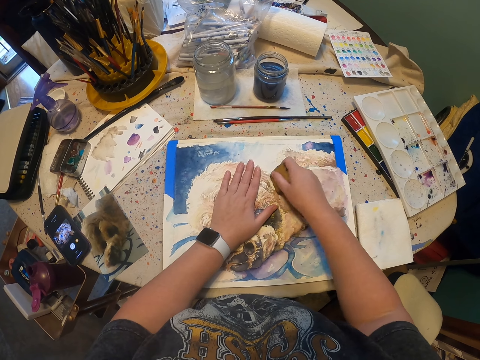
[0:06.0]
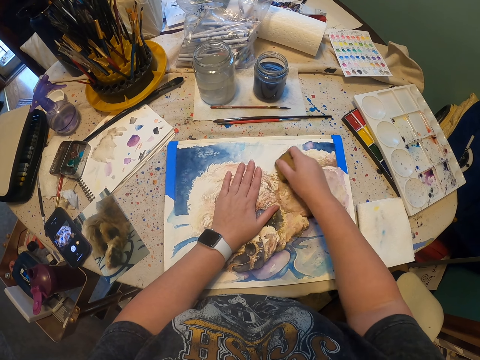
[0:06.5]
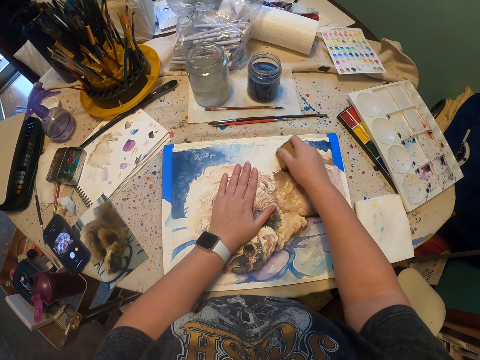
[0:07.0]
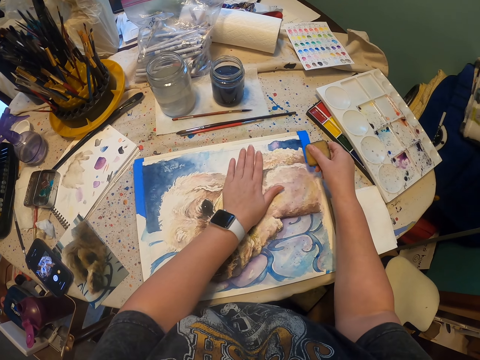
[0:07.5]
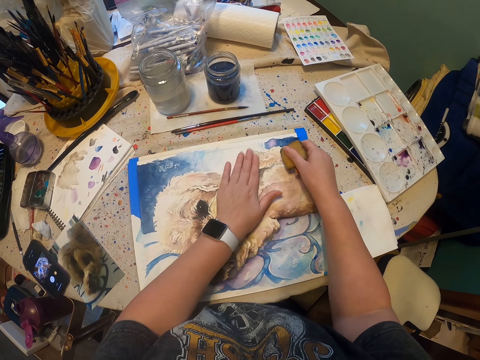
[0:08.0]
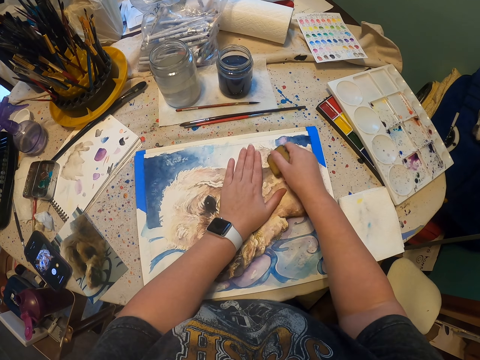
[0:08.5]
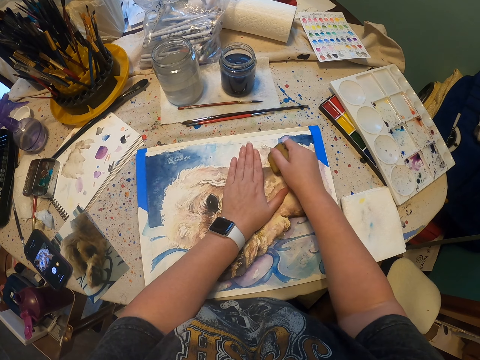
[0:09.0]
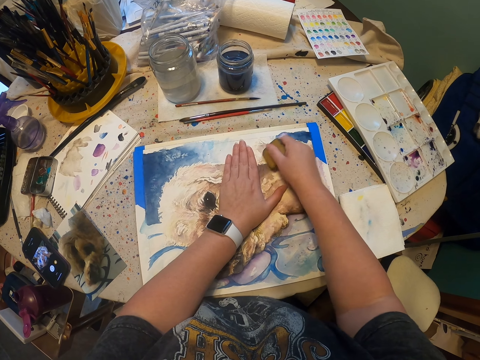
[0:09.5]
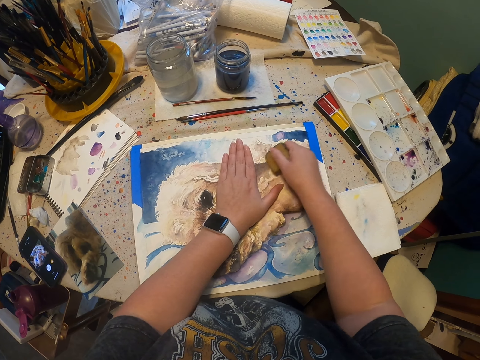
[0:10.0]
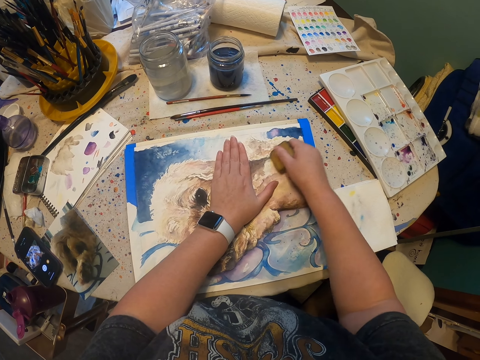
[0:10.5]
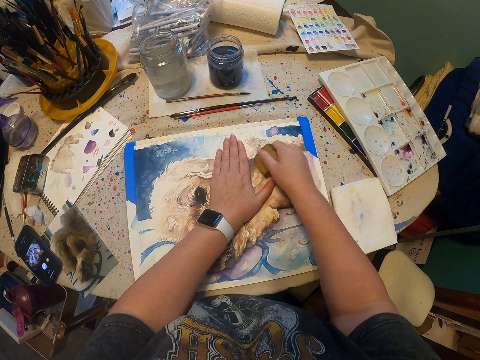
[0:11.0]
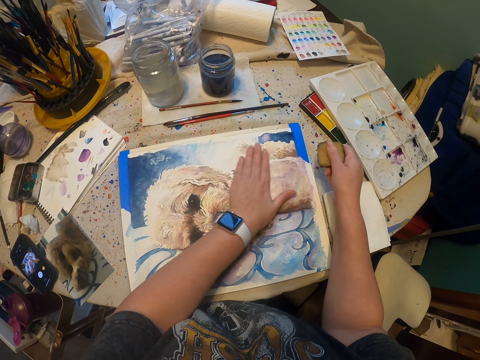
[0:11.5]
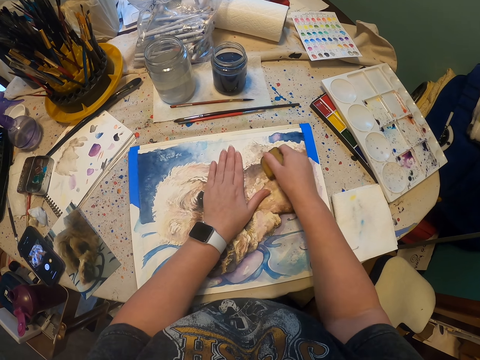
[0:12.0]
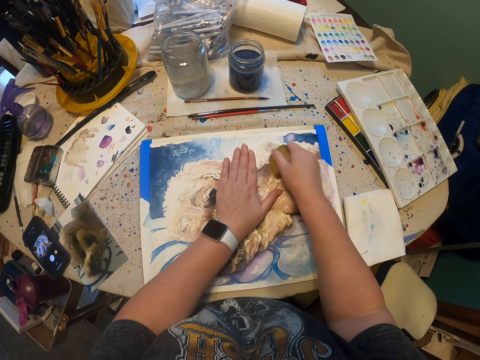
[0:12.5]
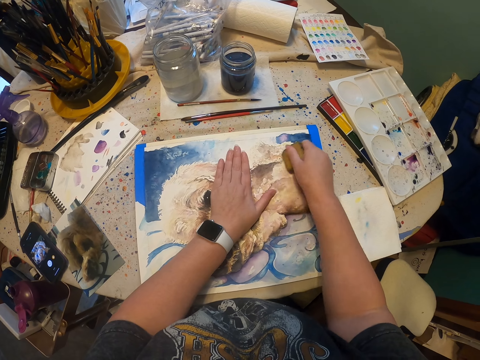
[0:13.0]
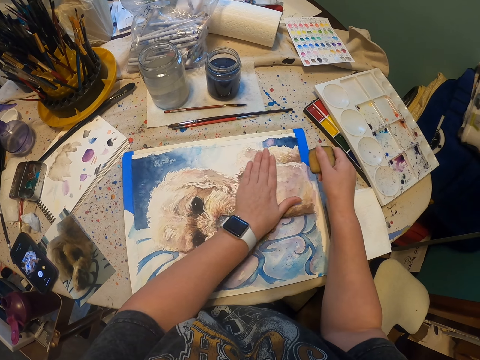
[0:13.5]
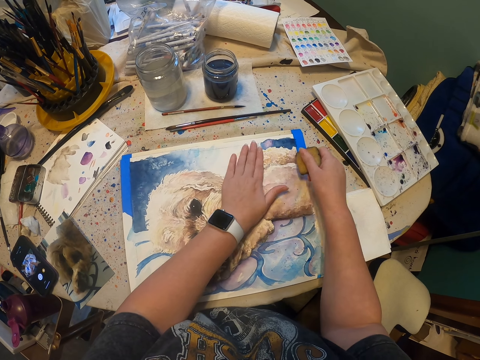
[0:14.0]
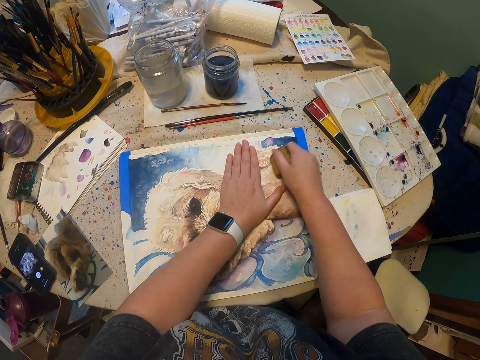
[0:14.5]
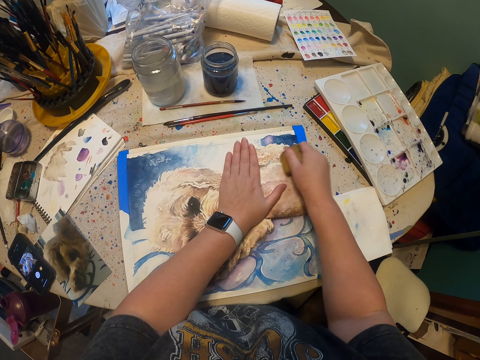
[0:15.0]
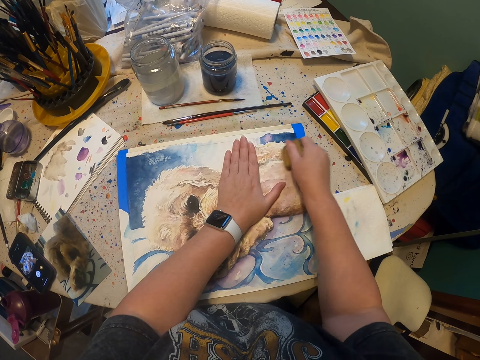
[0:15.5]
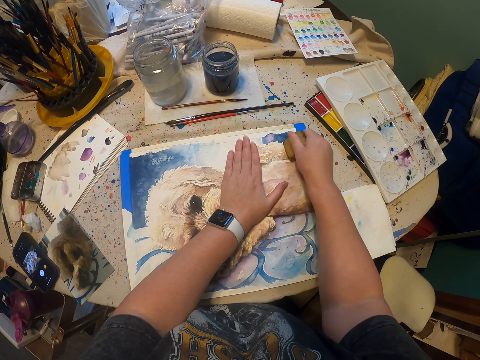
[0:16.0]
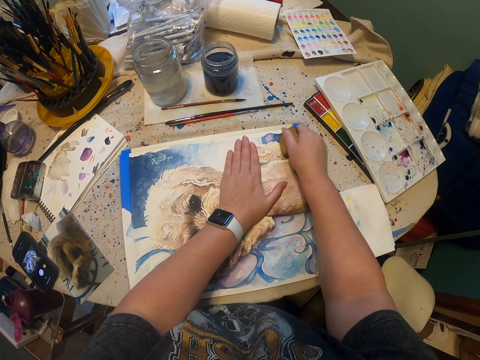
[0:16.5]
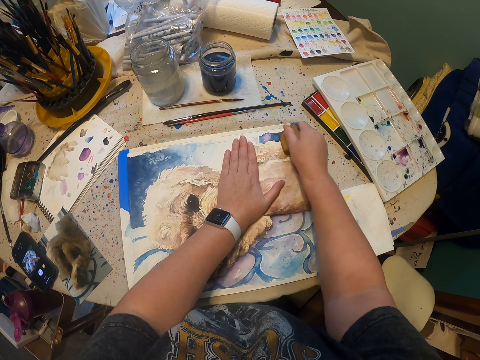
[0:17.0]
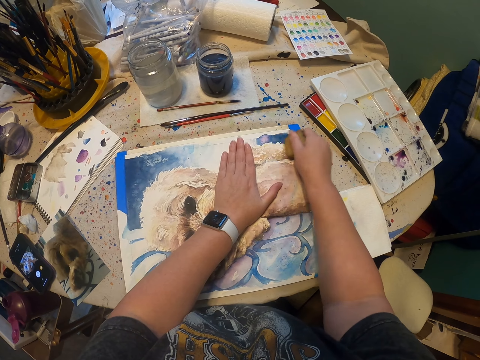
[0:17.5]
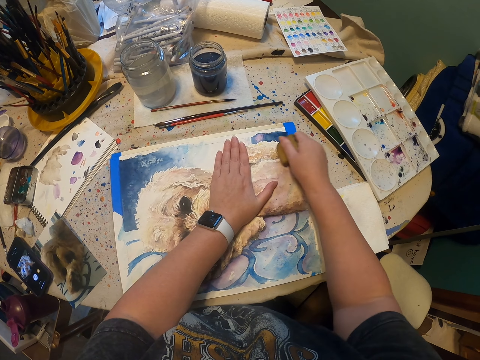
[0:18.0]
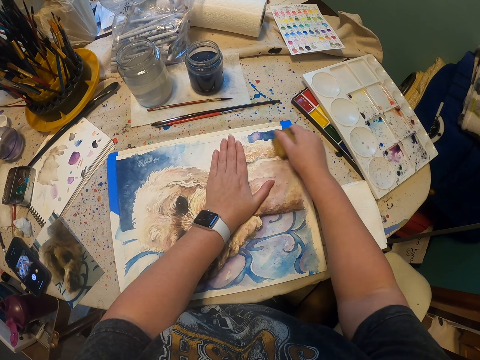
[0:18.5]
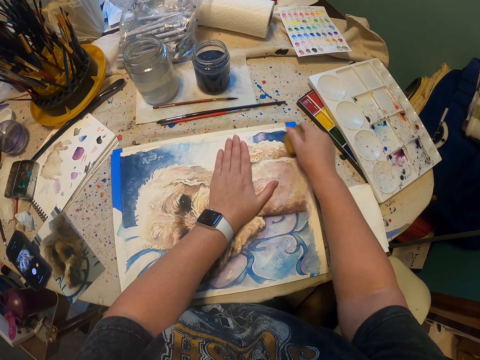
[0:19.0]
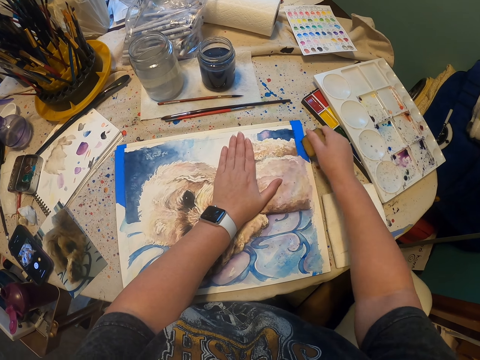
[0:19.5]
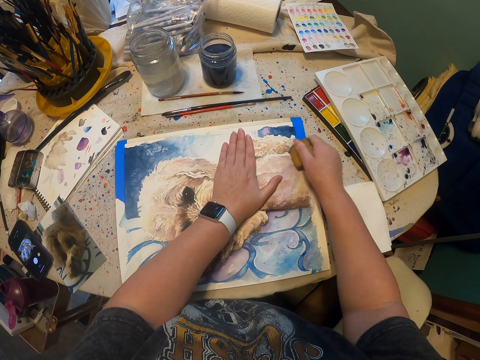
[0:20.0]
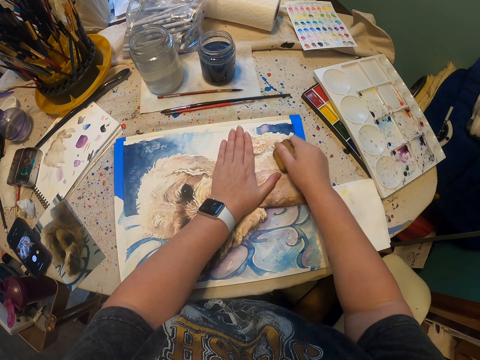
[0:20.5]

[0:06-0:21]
The camera wearer rubs the paint. They erase the drawing. They move the hand. They touch the paint. They erase the drawing. They rub the paint. They move the hand. They touch the paint. They erase the drawing. They rub the paint. They move the hand. They erase the drawing. They touch the paint.

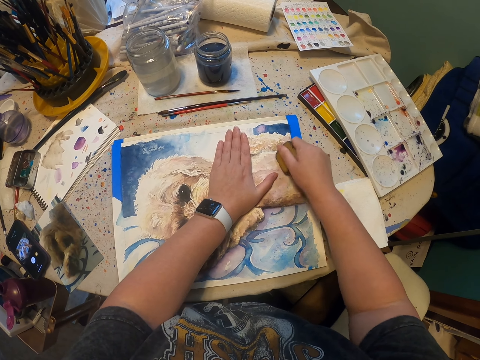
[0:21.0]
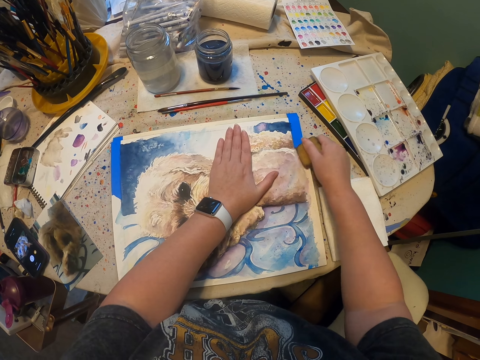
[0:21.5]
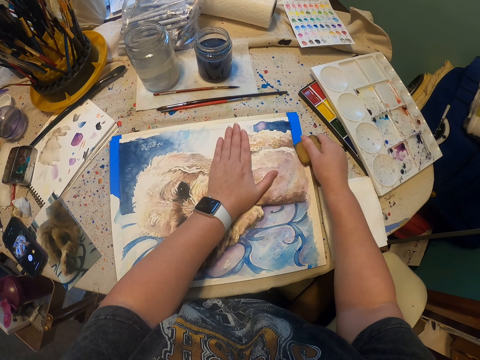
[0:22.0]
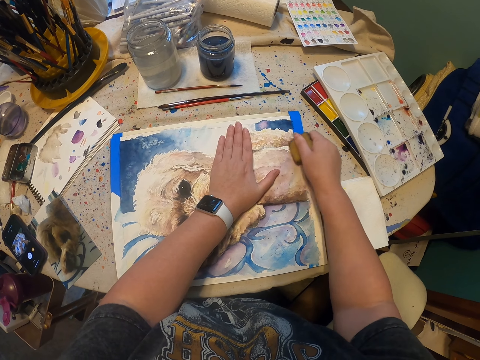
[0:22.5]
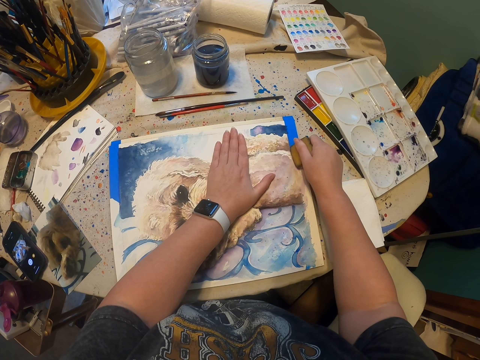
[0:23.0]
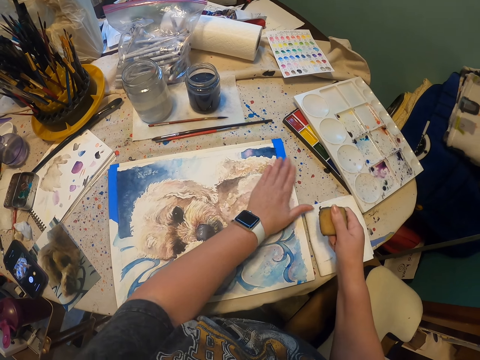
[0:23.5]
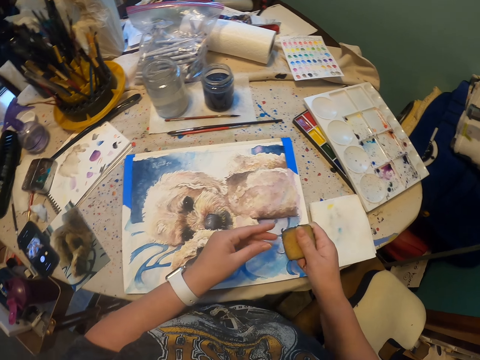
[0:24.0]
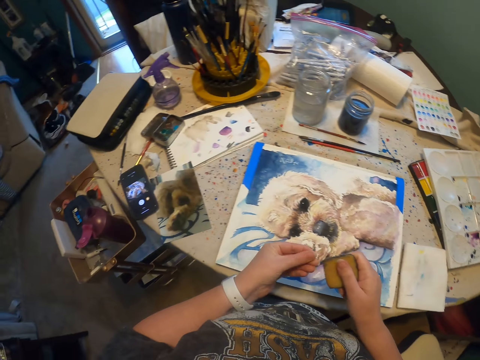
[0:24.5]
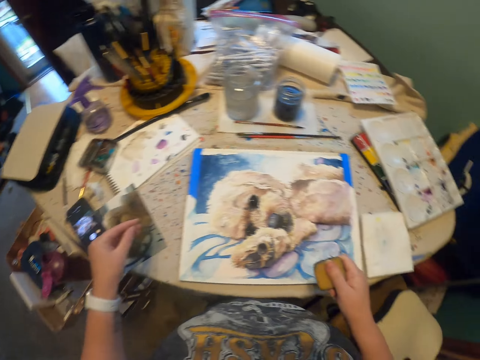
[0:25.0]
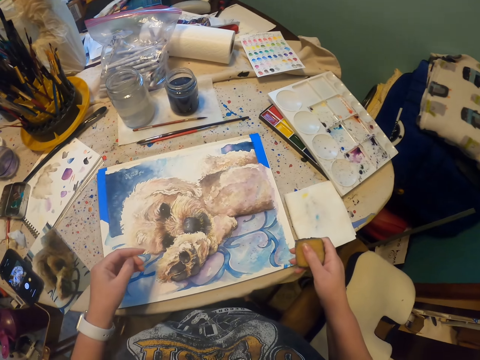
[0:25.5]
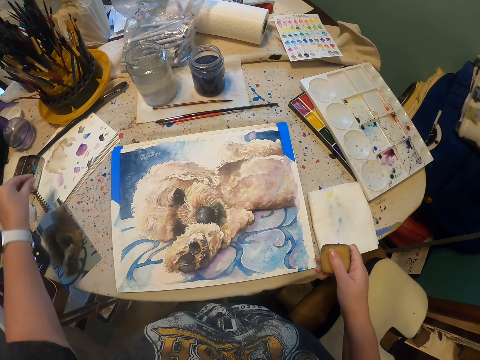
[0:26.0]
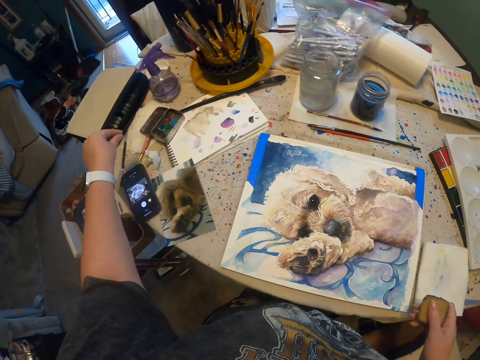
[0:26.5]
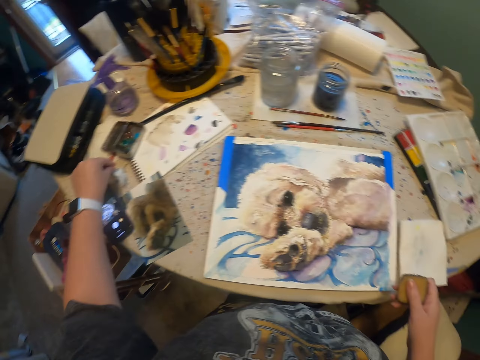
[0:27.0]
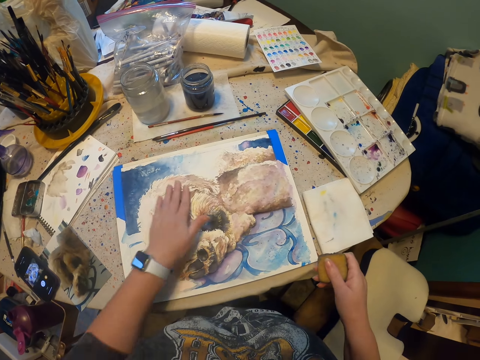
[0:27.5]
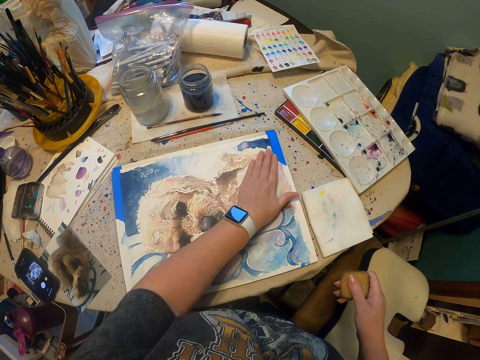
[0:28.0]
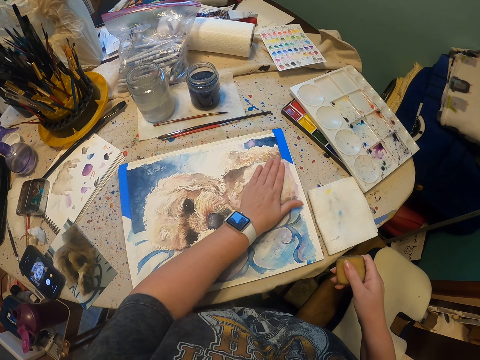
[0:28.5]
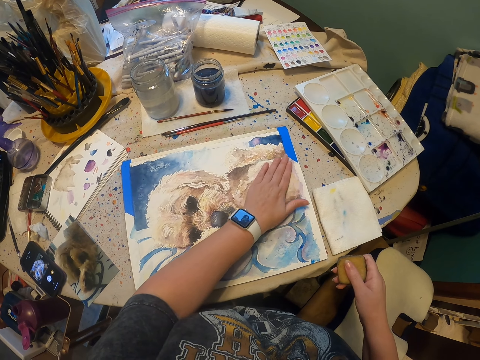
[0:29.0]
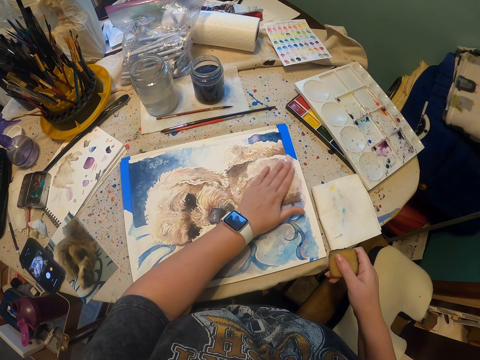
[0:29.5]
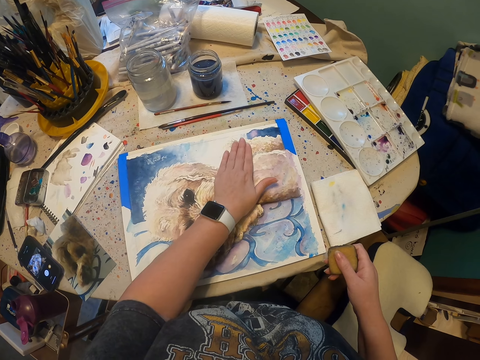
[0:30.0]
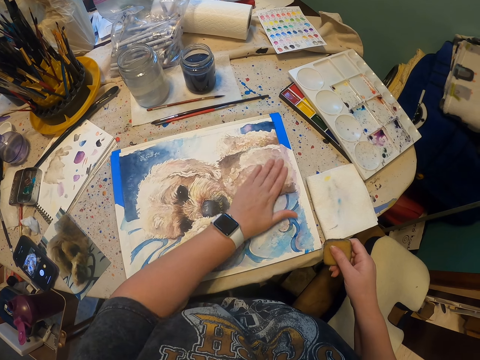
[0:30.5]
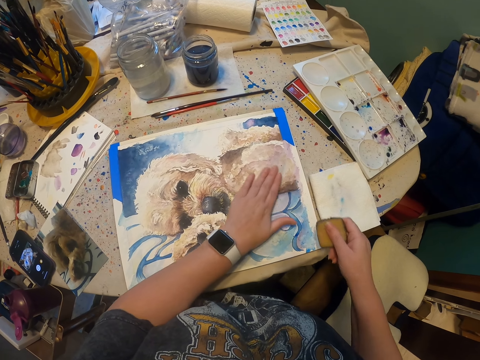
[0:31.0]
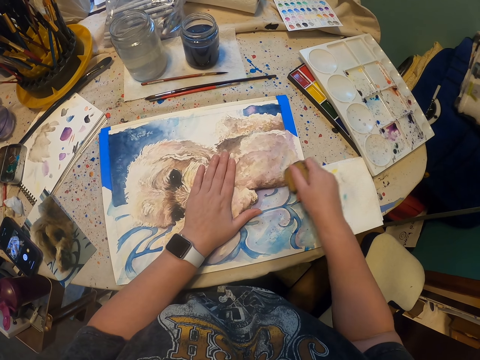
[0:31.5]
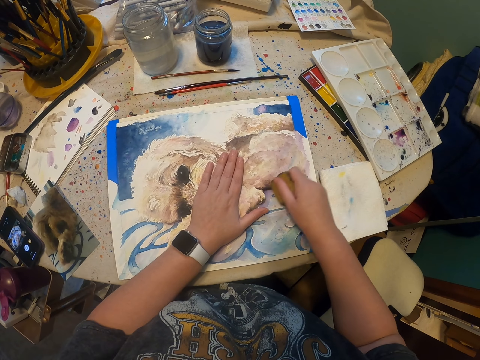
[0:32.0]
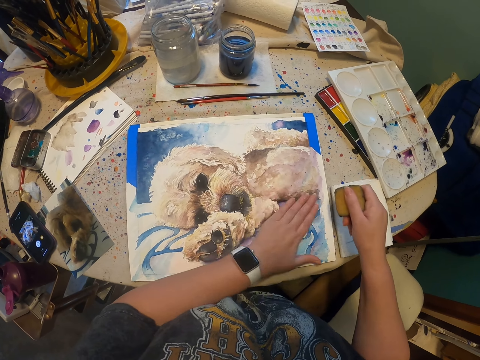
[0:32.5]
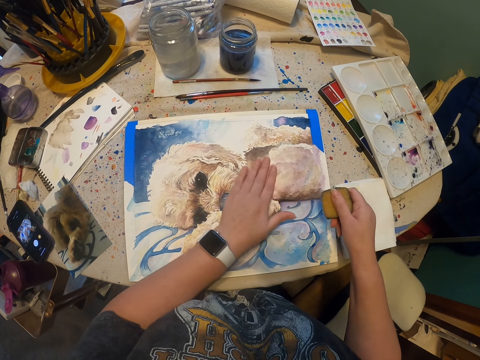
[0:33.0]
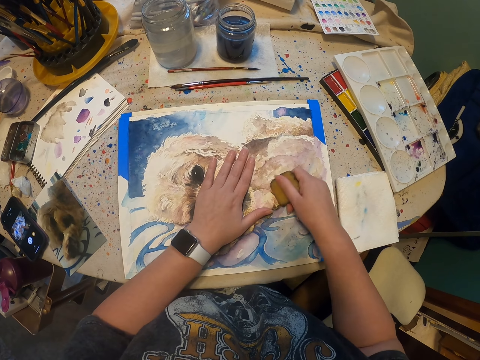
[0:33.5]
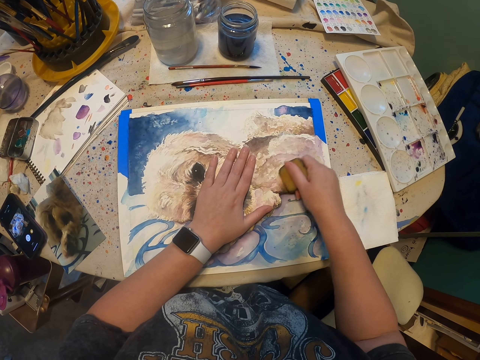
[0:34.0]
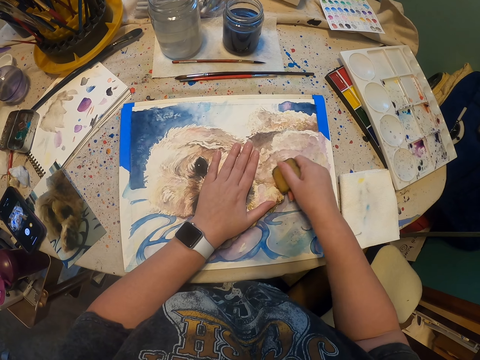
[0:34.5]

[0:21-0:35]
The camera wearer moves the hand. They touch the eraser. They move the hand. They drop the dirt on the table. They move the hand on the drawing. They erase the drawing. They rub the paint. They move the hand on the drawing. They erase the drawing with the eraser.
